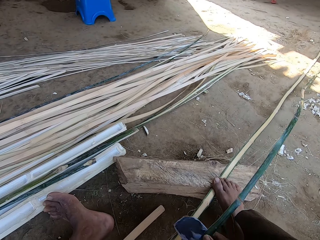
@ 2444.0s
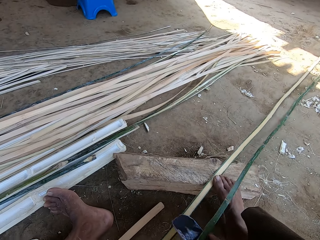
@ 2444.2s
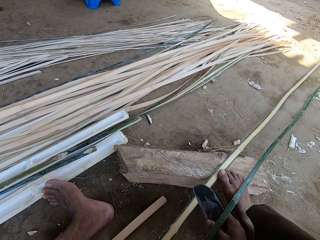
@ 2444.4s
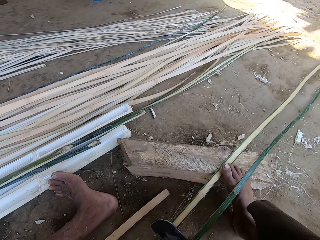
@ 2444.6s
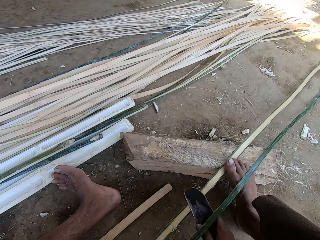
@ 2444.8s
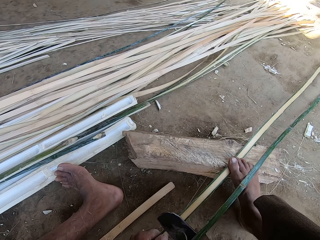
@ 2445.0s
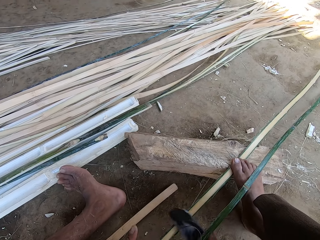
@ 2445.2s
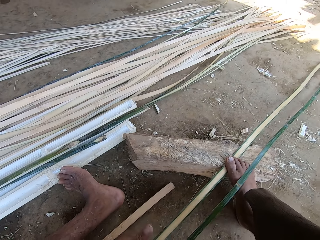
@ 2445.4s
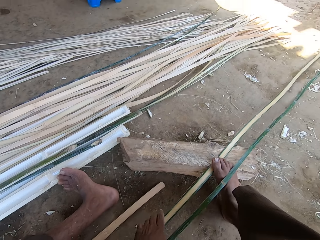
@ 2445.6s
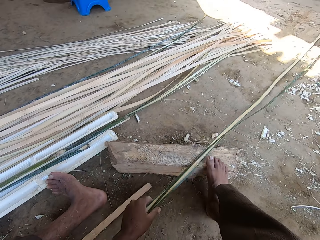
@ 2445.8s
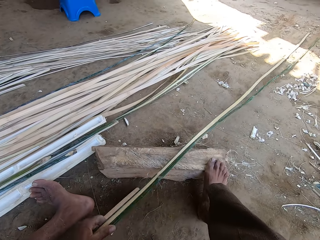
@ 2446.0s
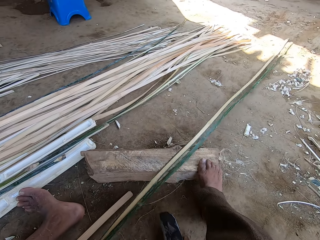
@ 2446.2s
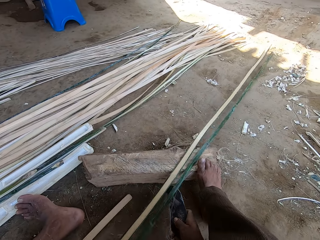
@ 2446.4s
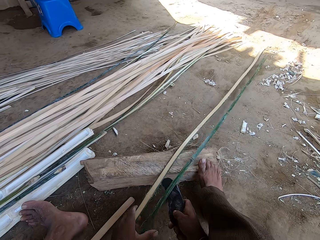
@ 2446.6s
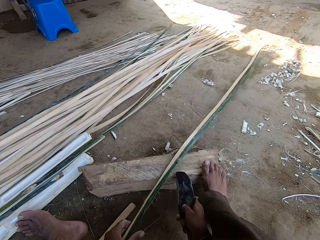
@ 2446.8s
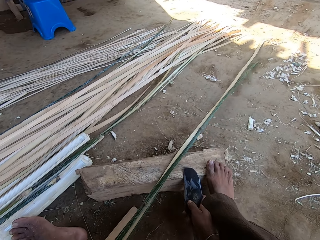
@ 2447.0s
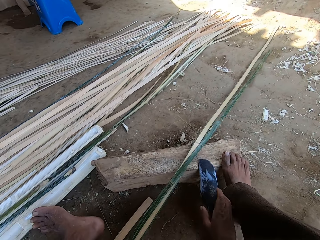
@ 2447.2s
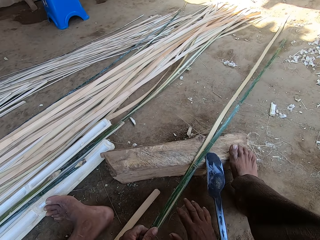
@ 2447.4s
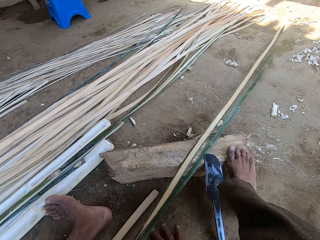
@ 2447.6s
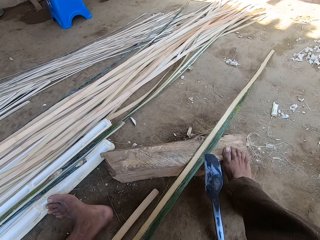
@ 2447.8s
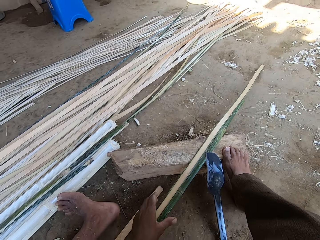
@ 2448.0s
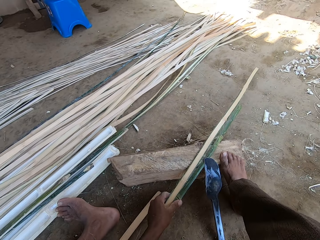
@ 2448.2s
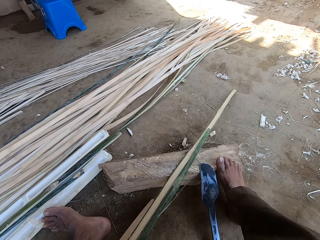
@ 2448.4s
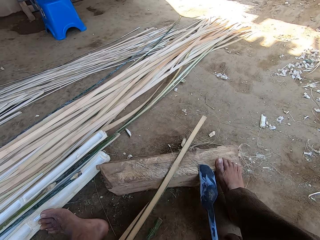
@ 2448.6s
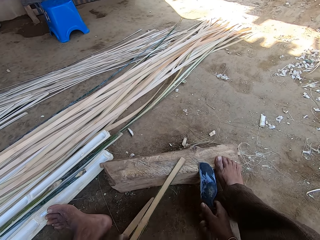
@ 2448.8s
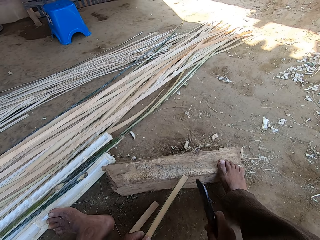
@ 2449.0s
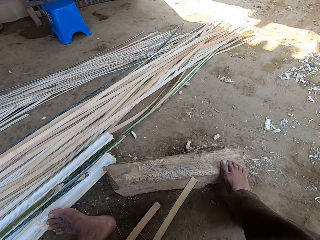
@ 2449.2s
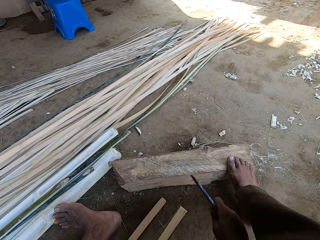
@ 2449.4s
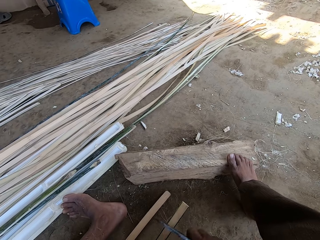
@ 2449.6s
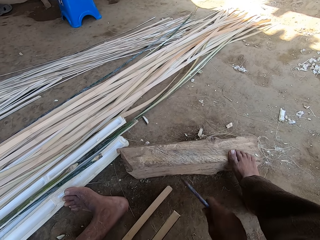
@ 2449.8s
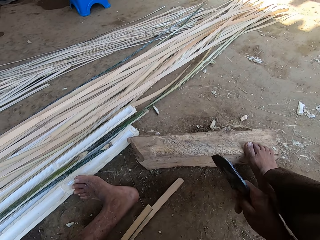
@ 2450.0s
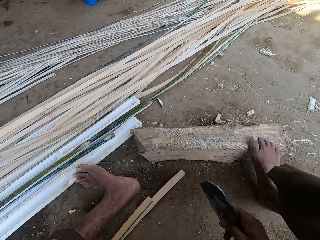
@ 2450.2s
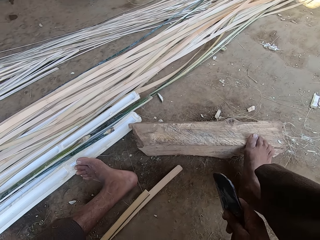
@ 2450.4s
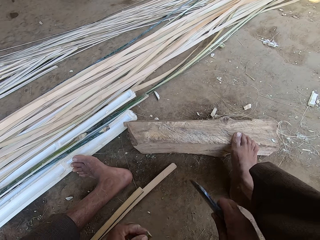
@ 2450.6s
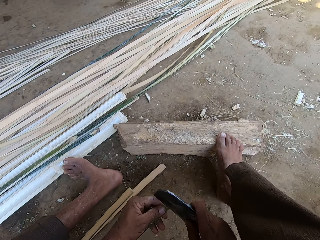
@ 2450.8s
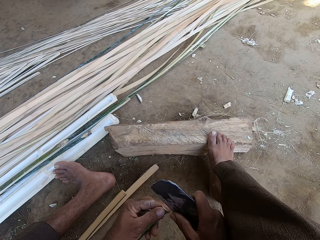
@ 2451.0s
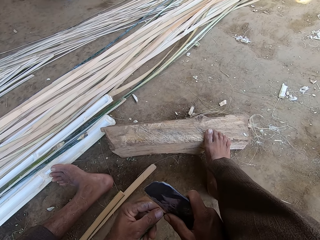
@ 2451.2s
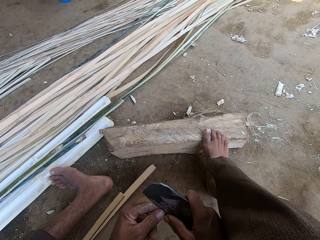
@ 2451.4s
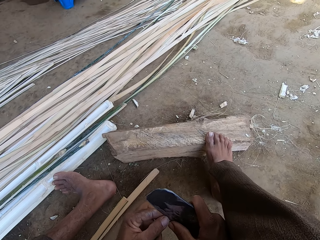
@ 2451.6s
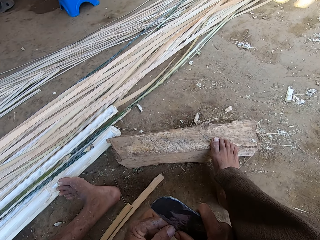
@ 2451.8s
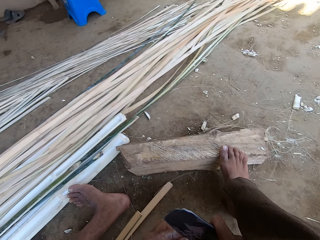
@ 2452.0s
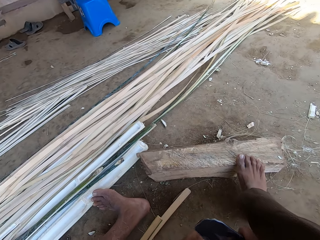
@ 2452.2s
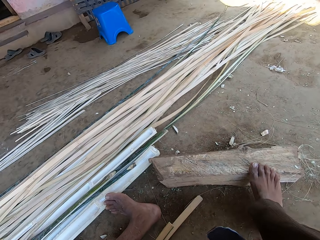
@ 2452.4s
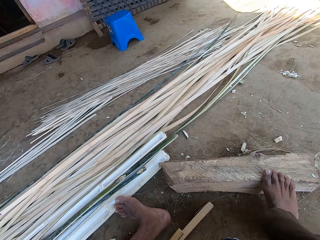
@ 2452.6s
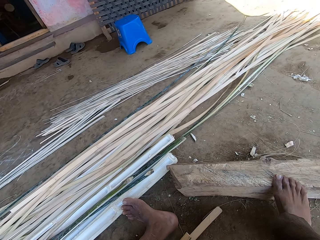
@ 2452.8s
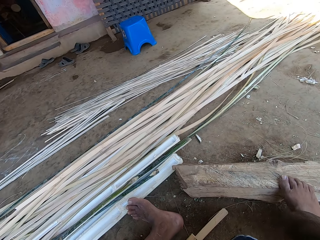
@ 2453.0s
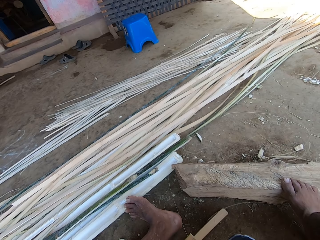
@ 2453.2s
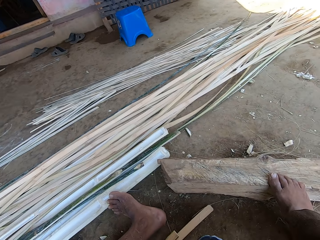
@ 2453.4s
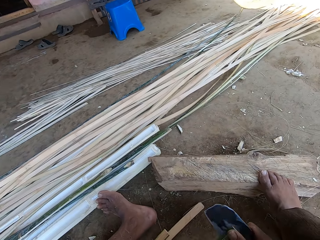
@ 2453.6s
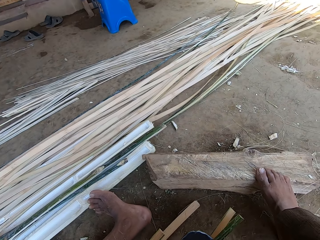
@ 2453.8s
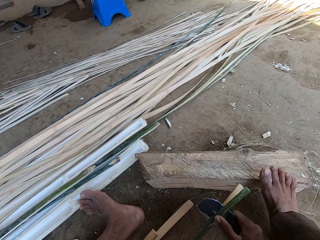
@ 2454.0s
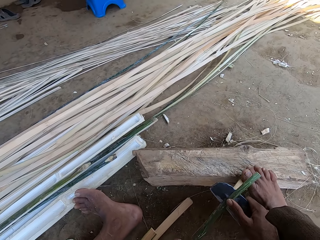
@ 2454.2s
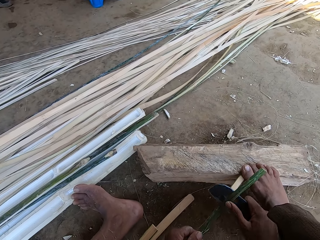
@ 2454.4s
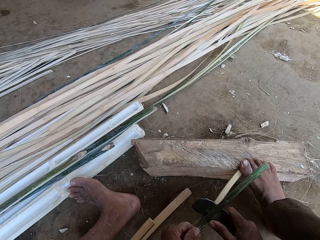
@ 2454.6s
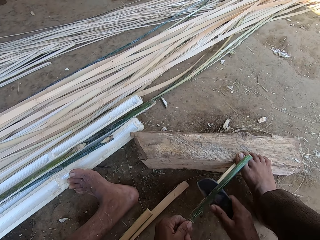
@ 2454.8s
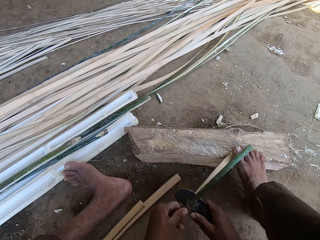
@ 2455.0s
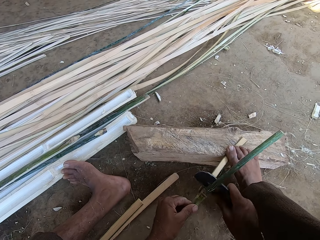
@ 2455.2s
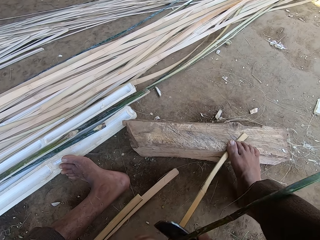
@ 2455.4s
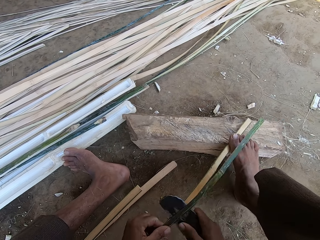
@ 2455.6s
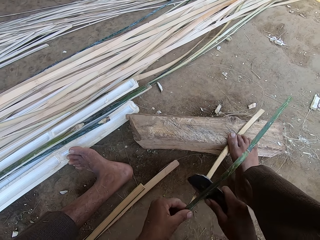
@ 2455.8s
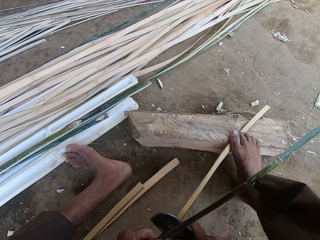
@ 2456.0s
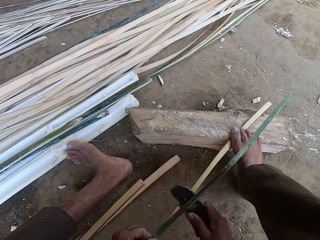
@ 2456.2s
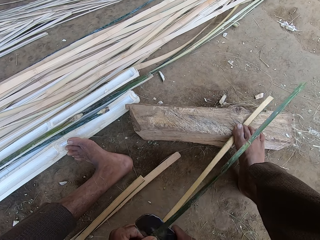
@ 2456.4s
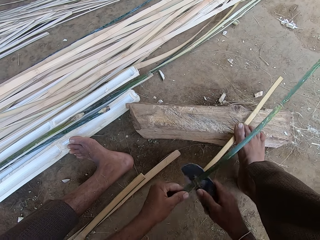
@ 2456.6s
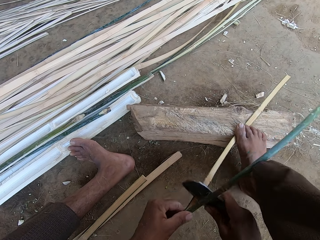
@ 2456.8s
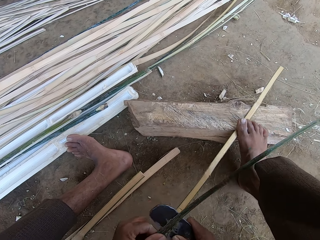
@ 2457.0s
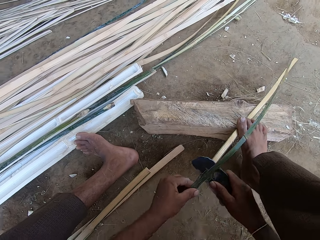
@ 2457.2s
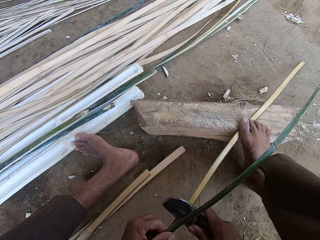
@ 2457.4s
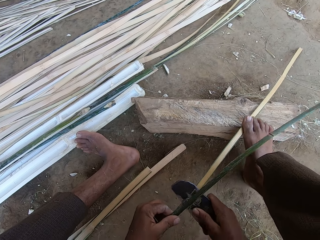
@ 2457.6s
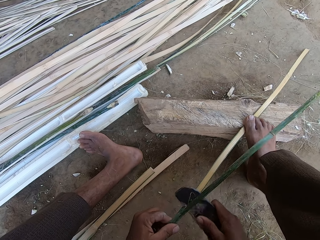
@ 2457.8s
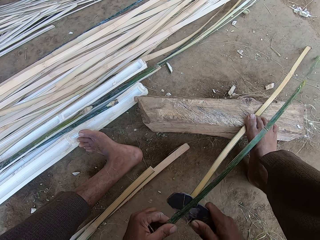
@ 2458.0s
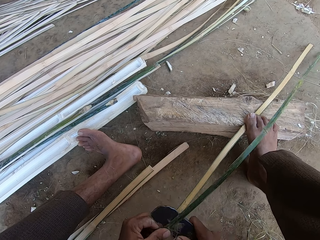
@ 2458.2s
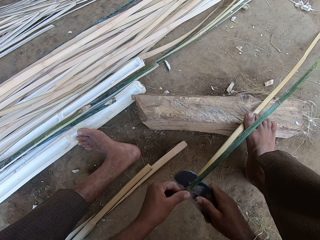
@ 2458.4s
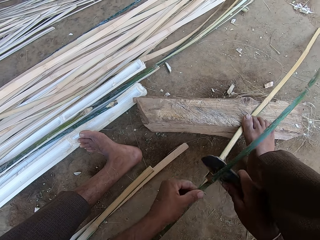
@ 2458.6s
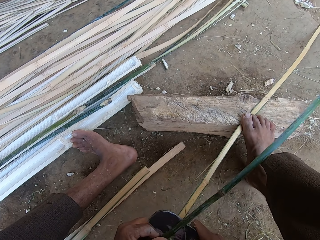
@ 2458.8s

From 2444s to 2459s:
The camera wearer pulls a bamboo or thatch stick with a hand. He puts down a machete or bill hook, pulls the bamboo with a hand, picks the machete, sharpens the bamboo, smoothens the thatch stick, drops the thatch stick, and scratches his finger with the bill hook. He cuts the bamboo with the machete, steps on the bamboo, and cuts the bamboo with the machete.

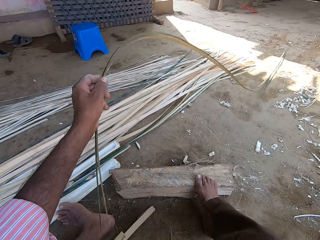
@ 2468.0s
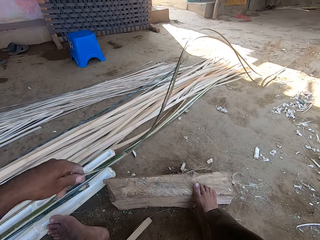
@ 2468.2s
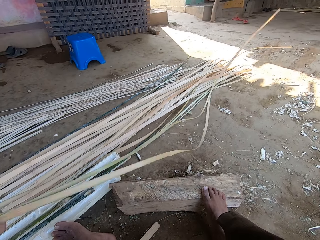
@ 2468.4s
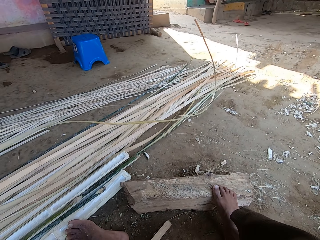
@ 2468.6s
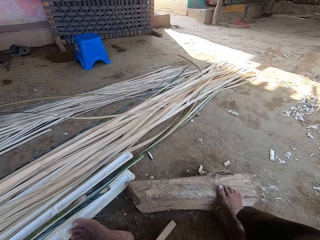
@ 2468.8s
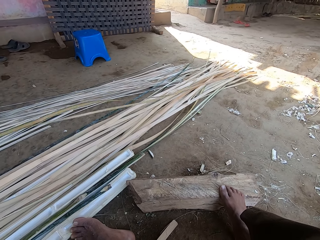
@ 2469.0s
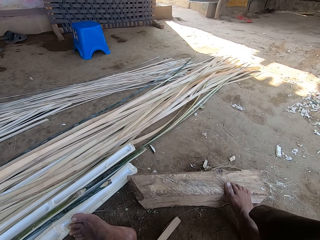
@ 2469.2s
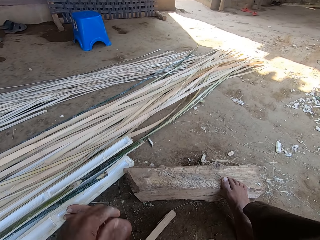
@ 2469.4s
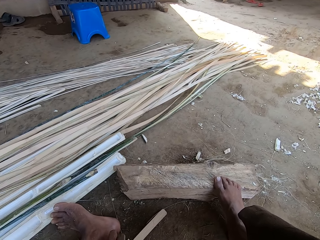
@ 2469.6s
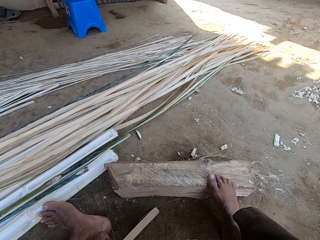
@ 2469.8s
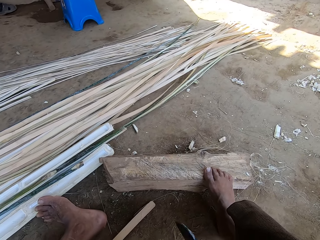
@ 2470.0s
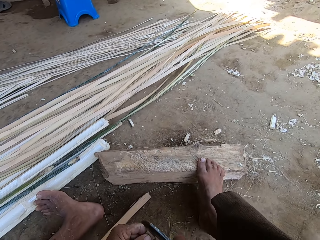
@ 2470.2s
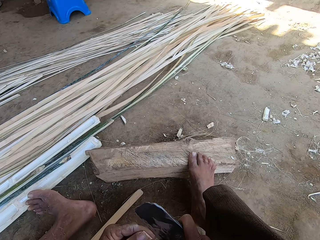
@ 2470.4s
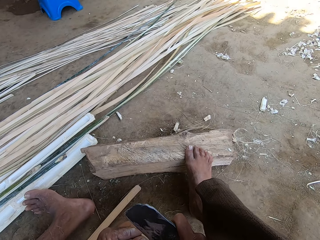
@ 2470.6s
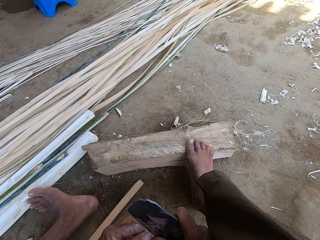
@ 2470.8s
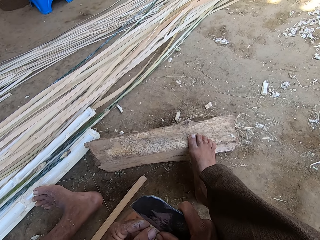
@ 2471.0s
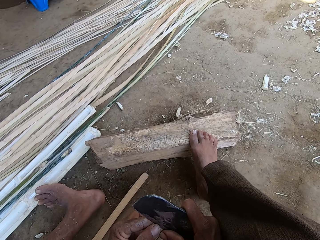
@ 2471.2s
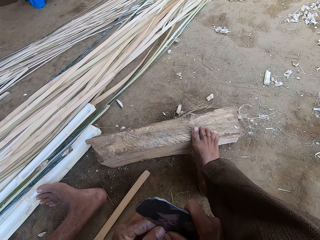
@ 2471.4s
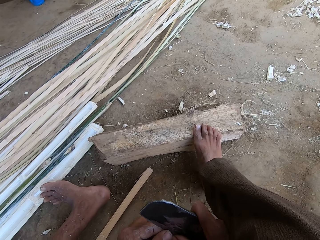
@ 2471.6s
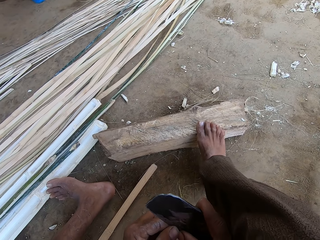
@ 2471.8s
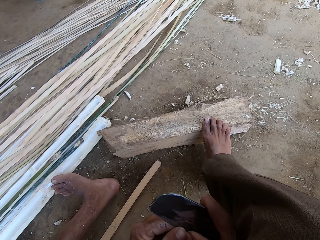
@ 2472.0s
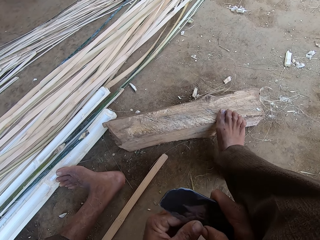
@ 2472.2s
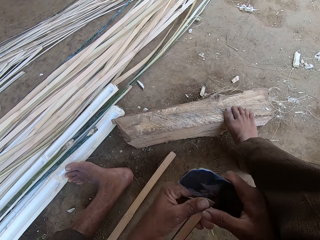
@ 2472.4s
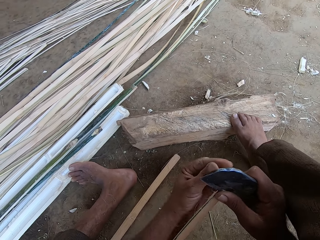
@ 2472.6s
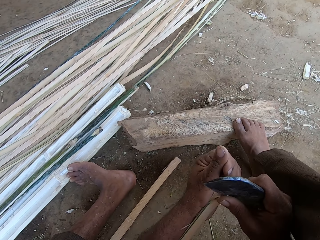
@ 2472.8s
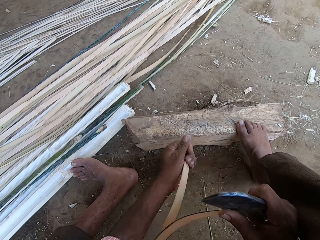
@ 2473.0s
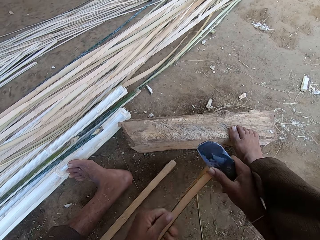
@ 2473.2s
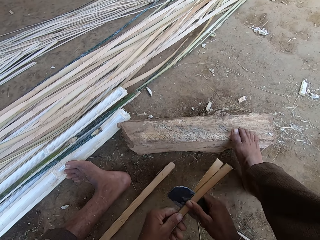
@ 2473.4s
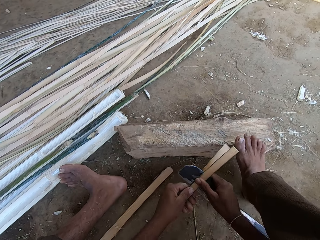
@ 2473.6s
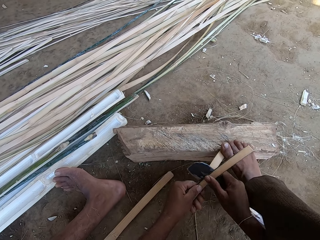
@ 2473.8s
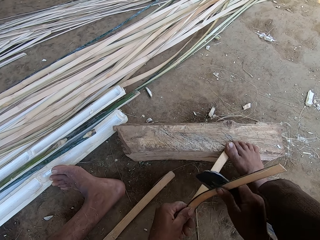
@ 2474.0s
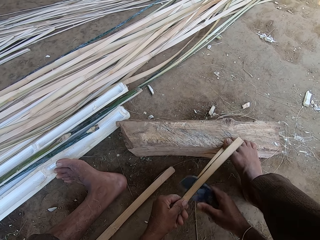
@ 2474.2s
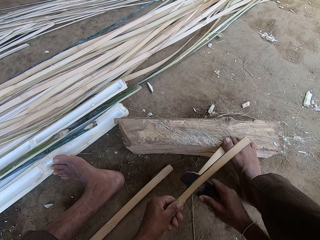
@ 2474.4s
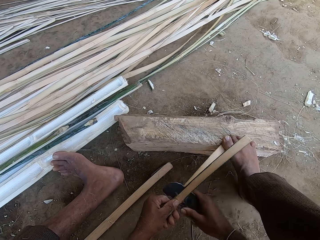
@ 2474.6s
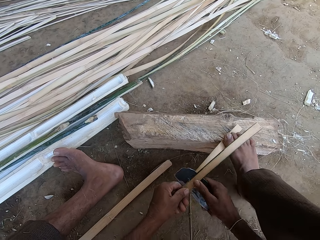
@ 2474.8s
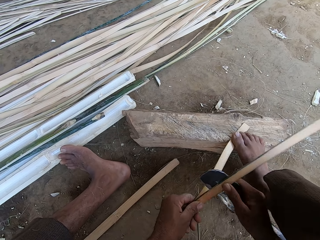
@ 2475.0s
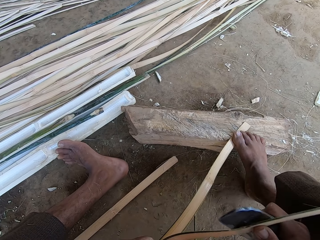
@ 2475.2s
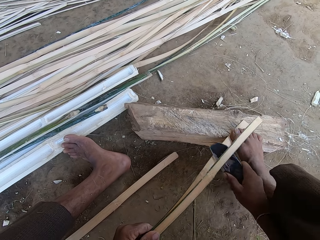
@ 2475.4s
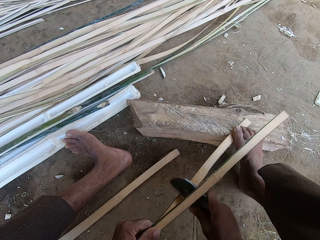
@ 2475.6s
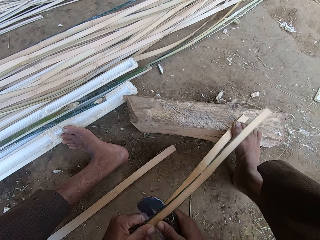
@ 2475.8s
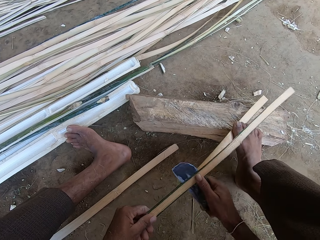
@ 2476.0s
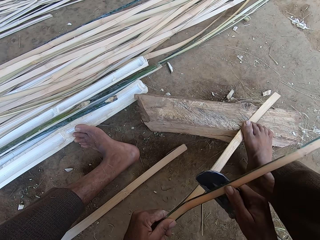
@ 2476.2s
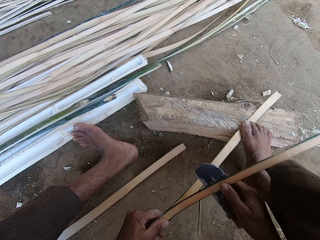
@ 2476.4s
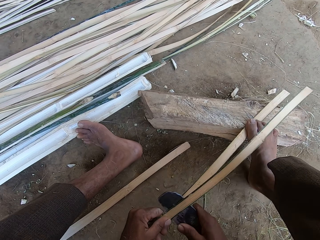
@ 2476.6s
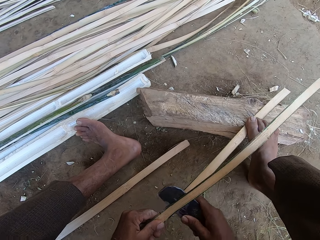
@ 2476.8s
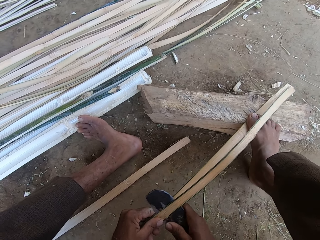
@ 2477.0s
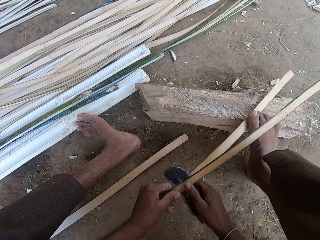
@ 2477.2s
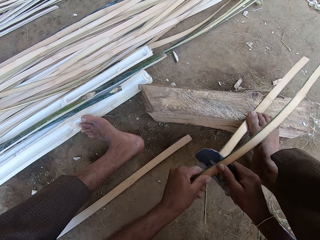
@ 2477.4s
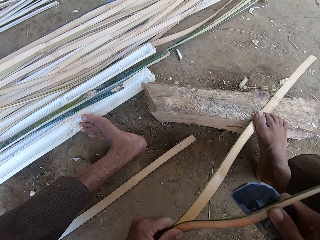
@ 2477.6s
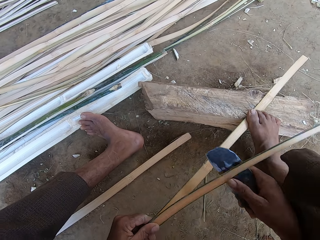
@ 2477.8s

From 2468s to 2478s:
The camera wearer sifts bamboo pieces. He throws the thatch, puts down the pieces of bamboo, cuts a bamboo or thatch stick with a machete or bill hook, separates the thatch stick with the bill hook, and steps on the thatch with his foot. He cuts the bamboo with the machete.
